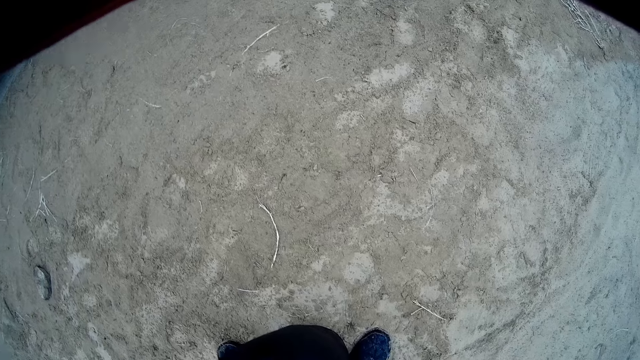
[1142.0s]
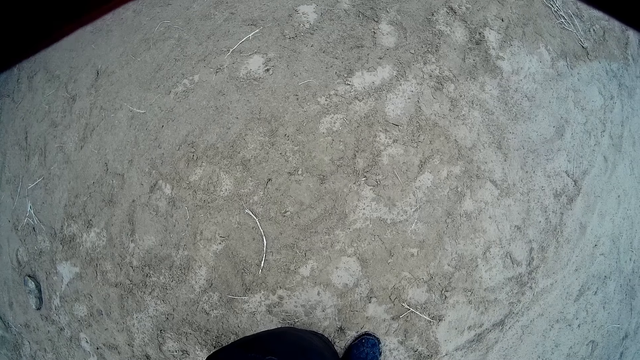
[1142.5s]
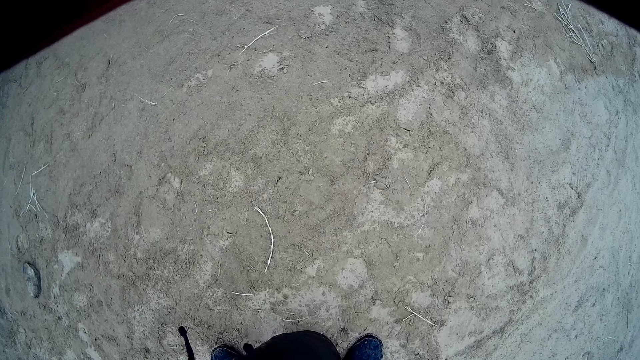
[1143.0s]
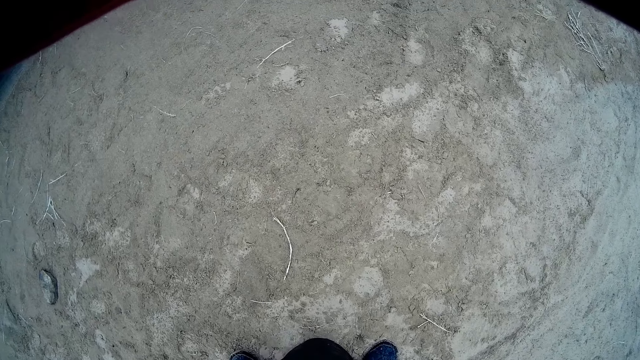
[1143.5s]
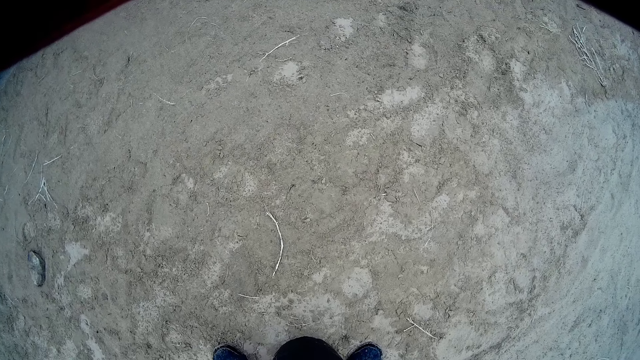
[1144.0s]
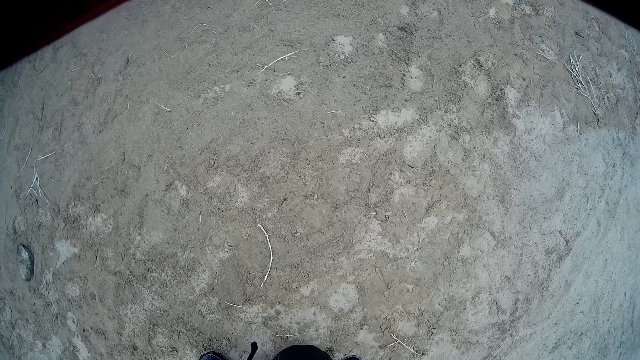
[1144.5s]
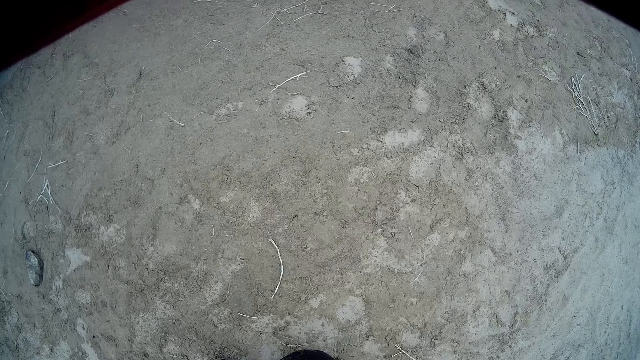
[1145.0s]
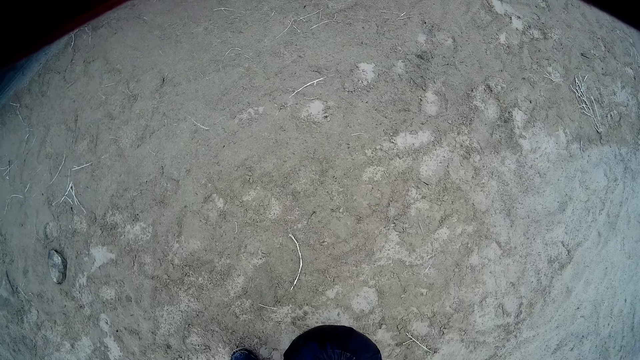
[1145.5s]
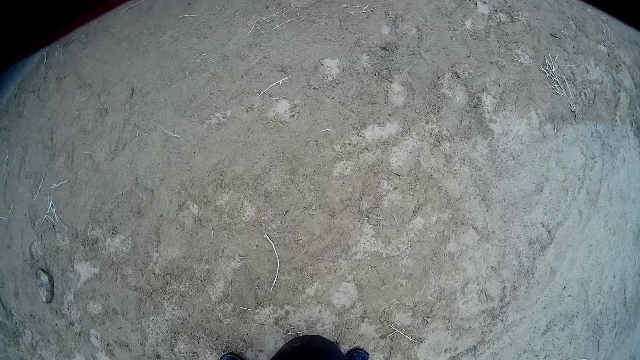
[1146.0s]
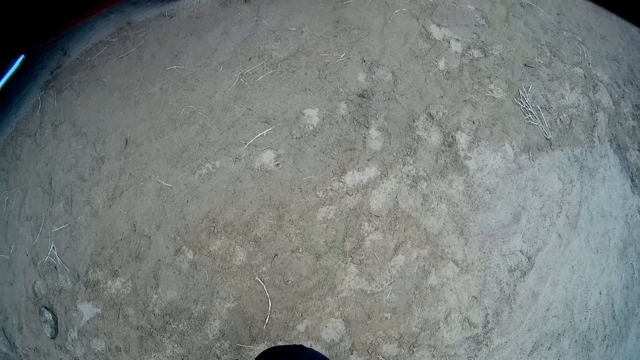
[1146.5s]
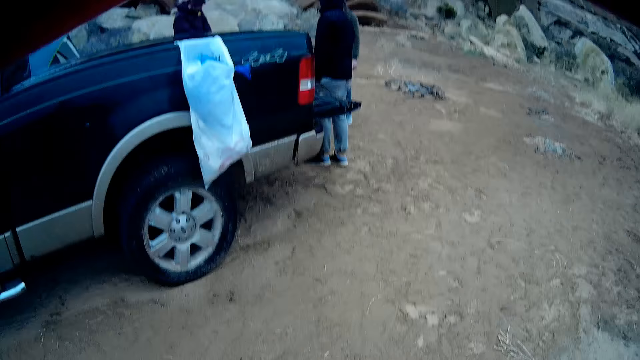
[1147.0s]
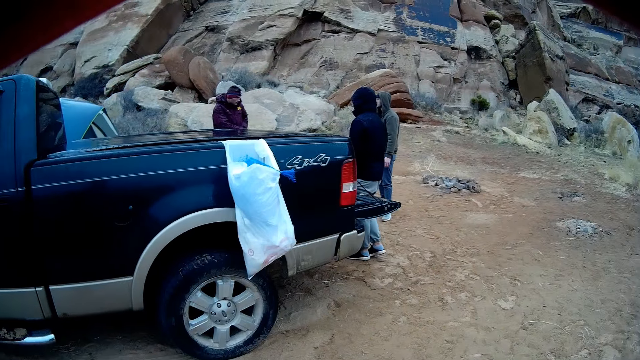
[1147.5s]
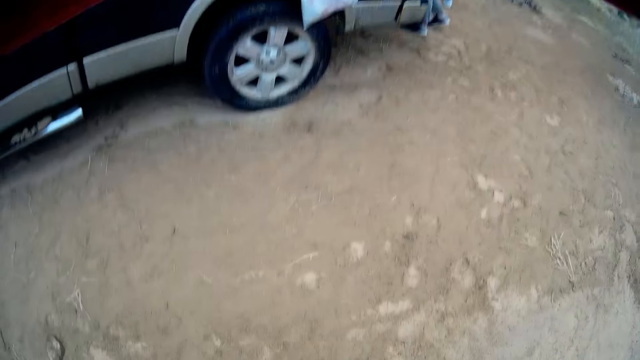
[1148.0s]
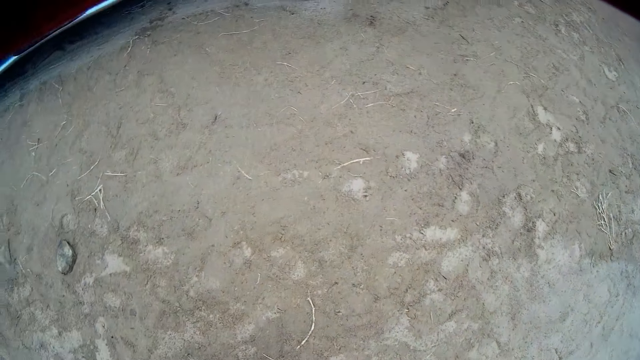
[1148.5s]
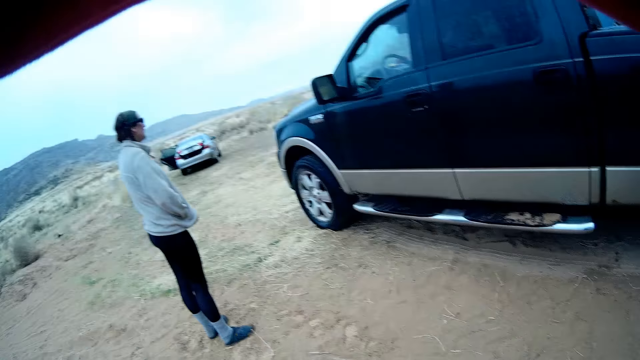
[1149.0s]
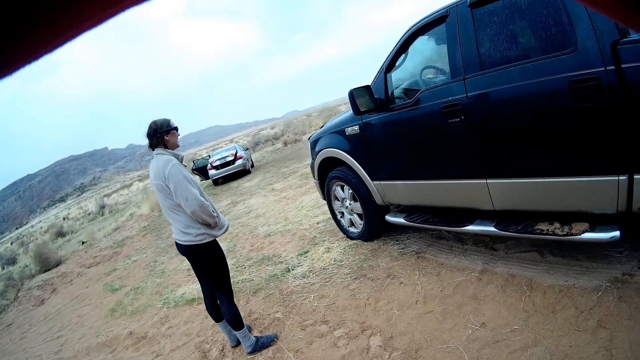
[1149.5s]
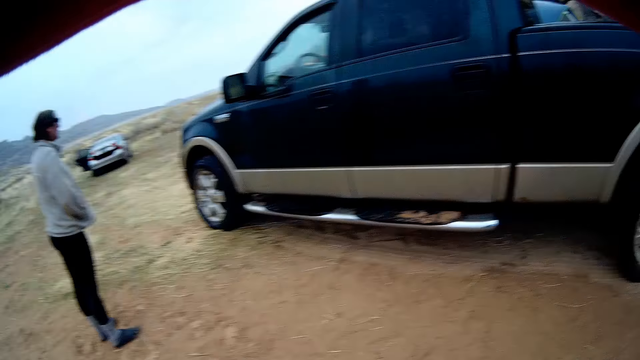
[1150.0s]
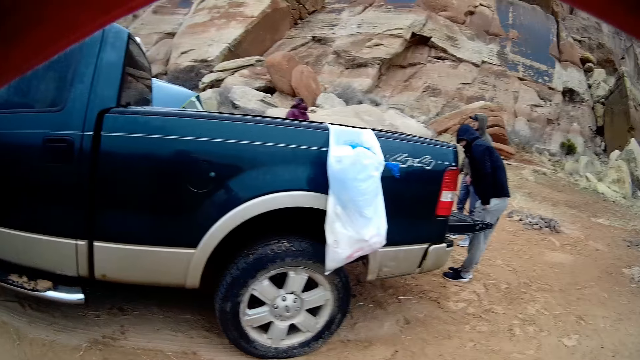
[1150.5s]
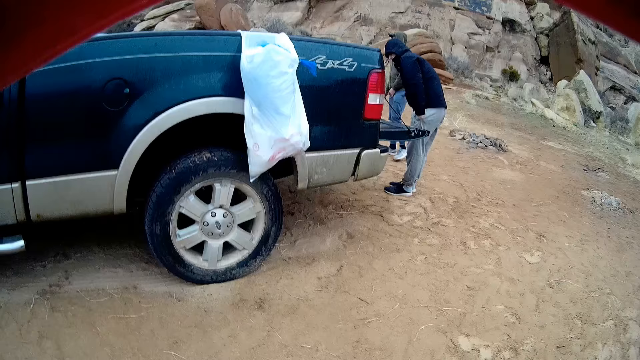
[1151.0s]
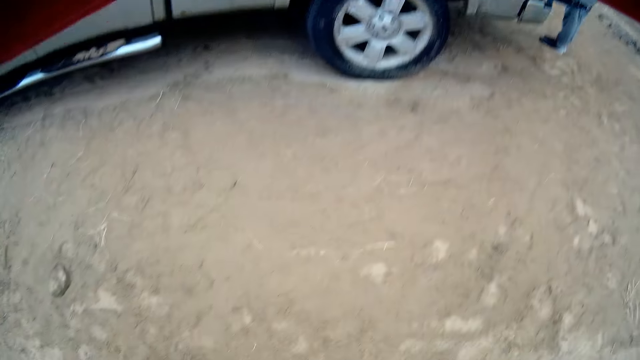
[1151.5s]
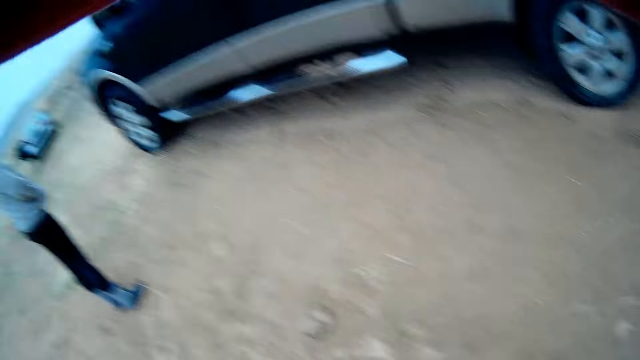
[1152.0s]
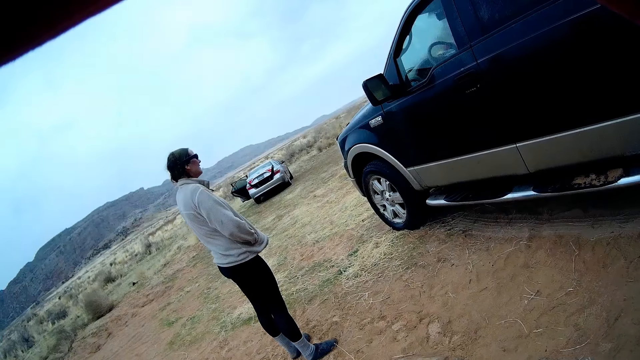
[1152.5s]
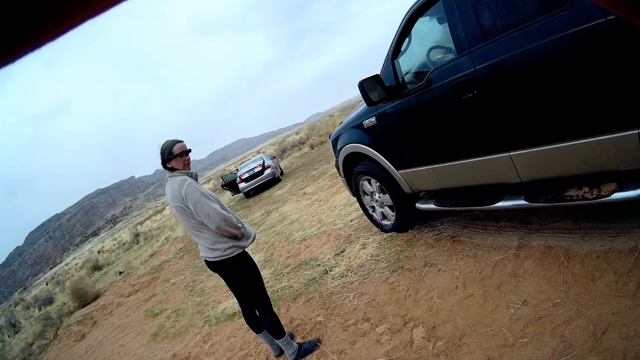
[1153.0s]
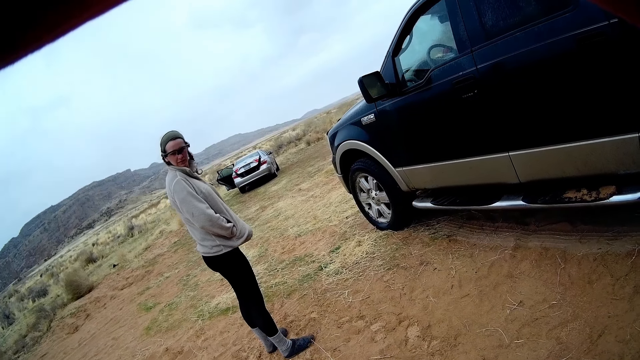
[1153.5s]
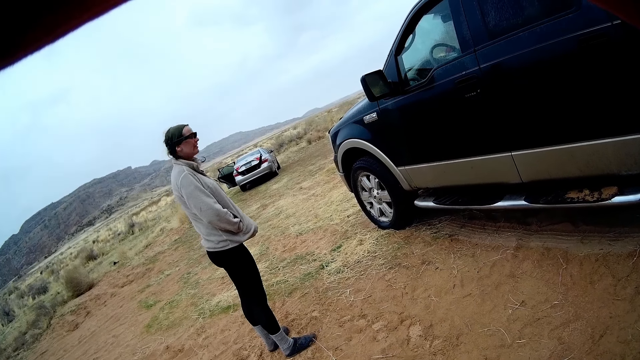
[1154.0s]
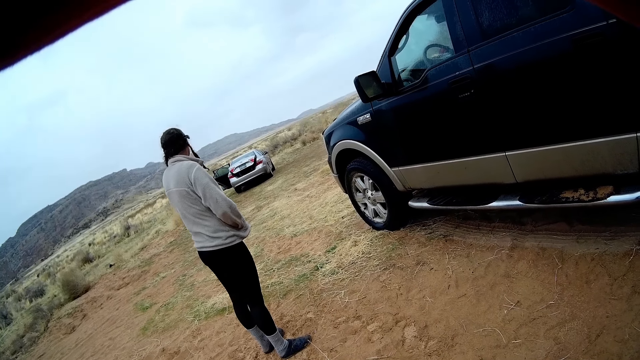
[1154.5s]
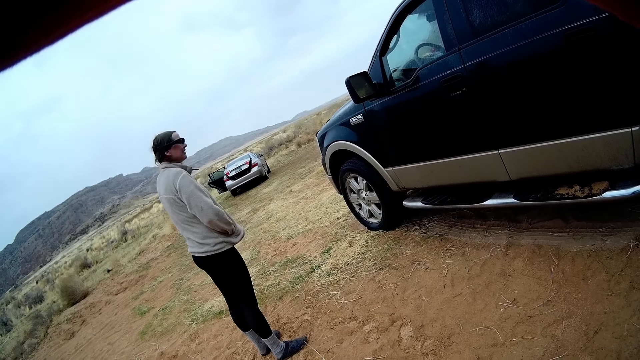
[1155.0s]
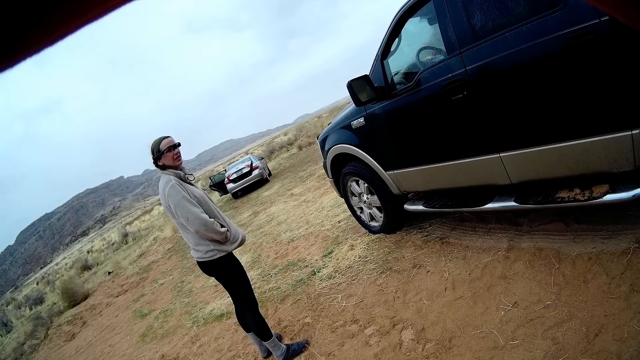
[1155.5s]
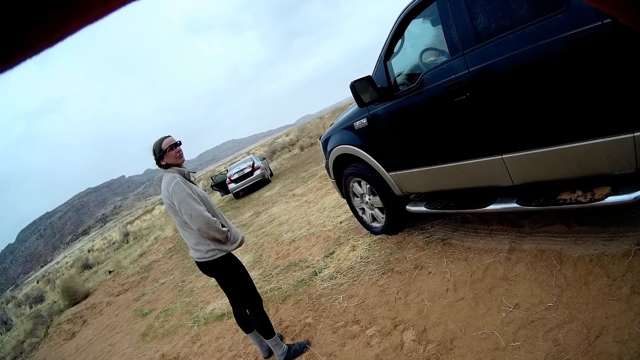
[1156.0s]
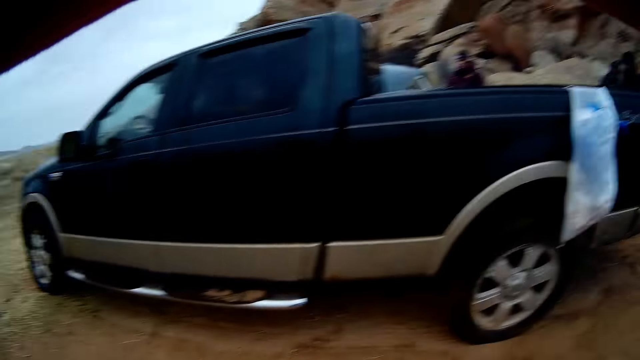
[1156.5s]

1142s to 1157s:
The camera wearer looks around a camping site. They look around again. A lady looks around the camping site. The camera wearer looks around again. The lady turns around the camping site. The lady looks around the camping site.

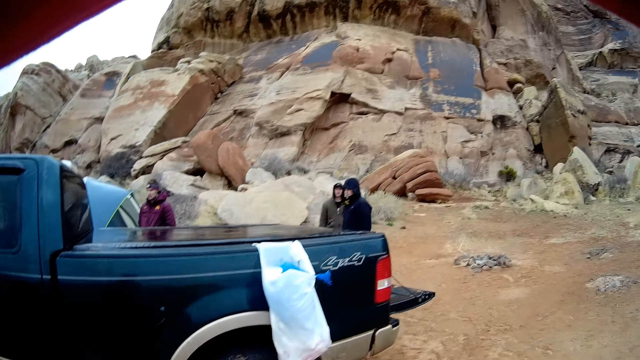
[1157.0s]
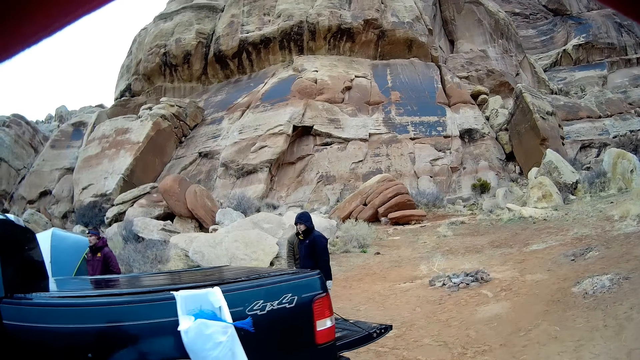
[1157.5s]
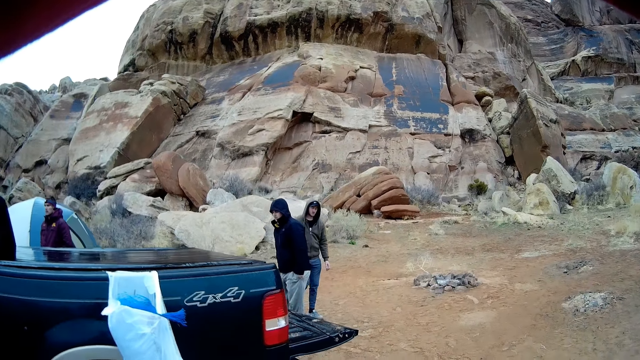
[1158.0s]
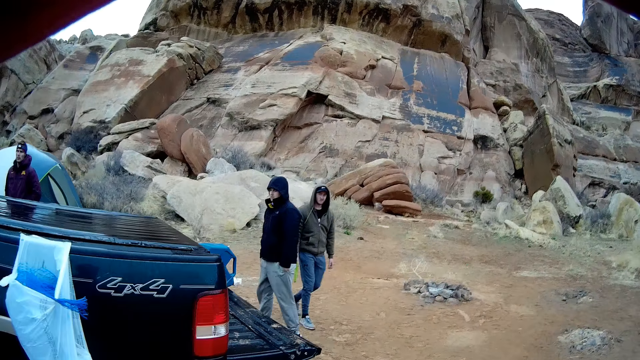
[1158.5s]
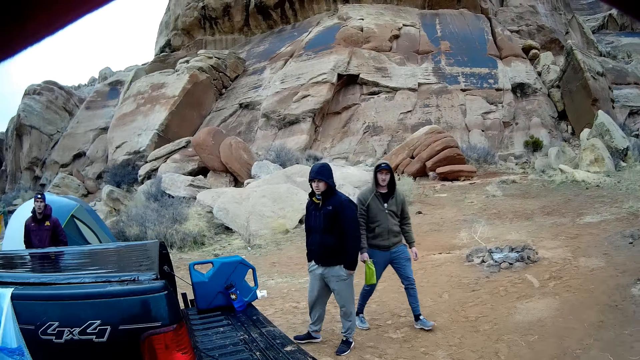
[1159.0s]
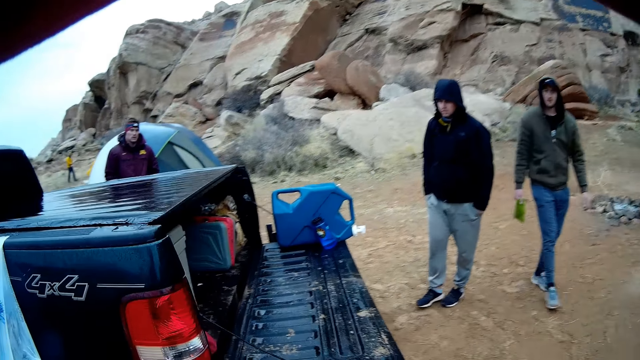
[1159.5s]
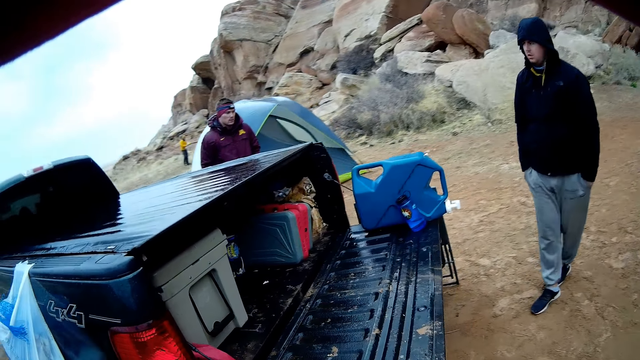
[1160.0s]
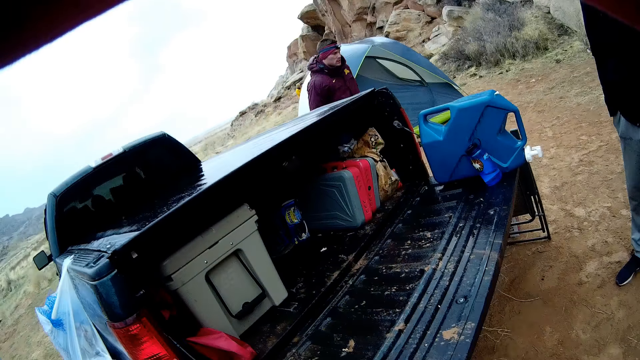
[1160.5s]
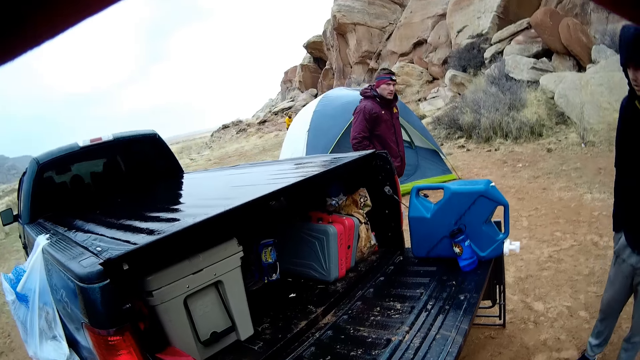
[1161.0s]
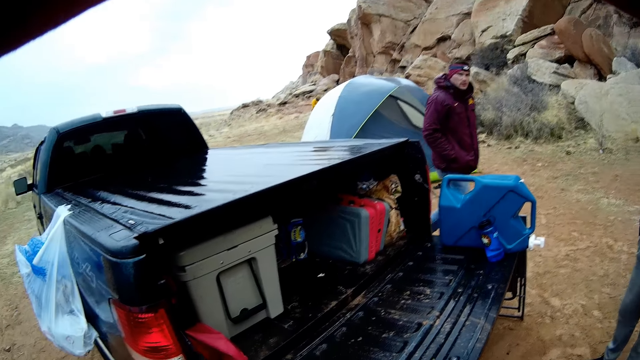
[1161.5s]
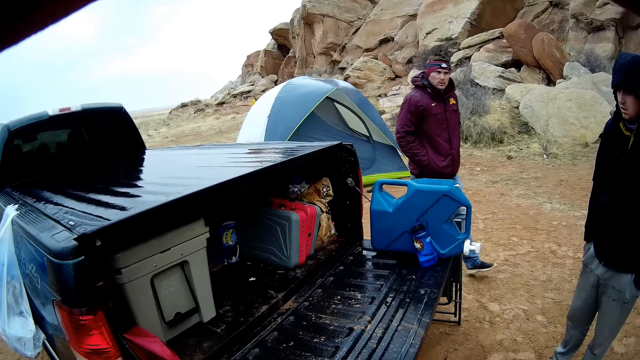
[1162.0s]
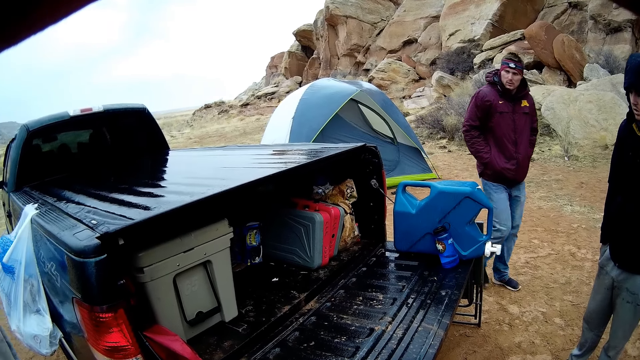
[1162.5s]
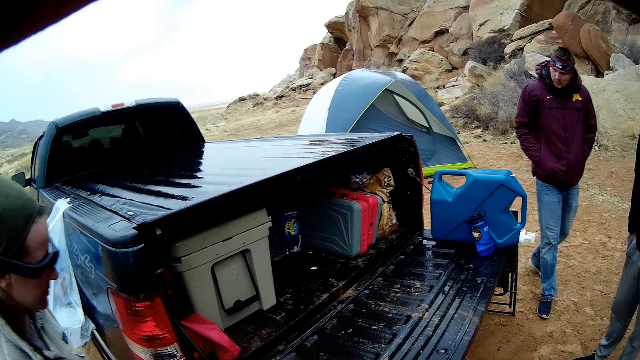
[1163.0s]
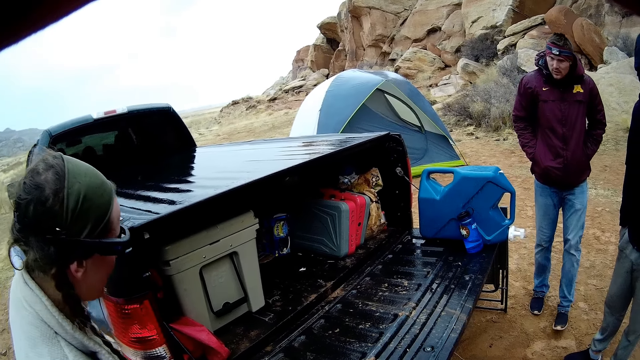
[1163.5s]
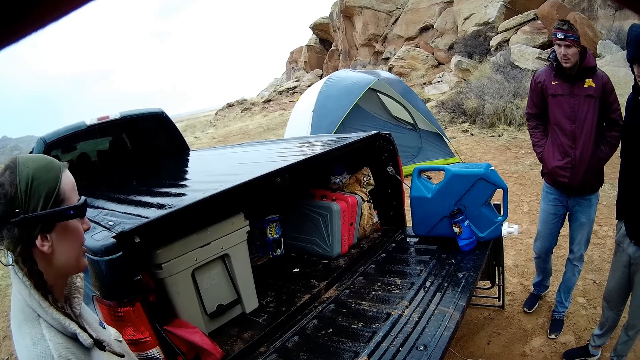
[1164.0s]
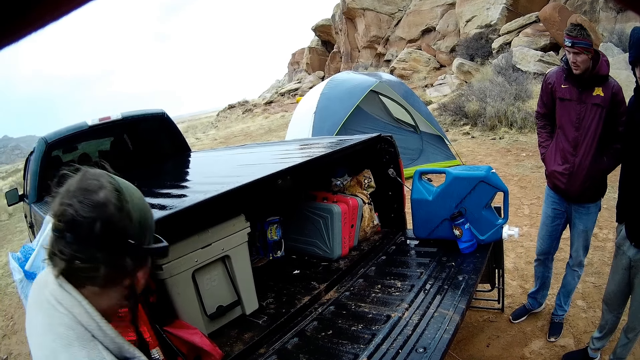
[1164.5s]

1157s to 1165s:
The camera wearer moves around. A man walks around the camping site. Another man walks around the camping site. The lady walks around the camping site. Another man walks around the camping site.
